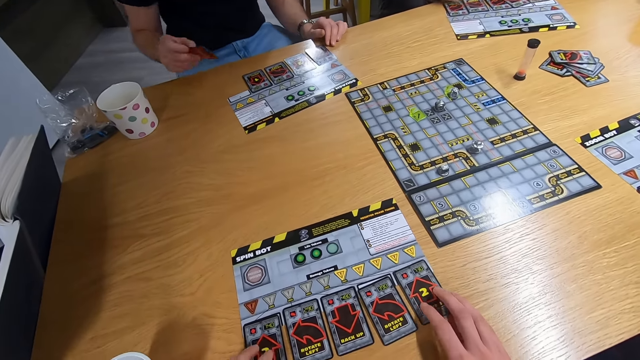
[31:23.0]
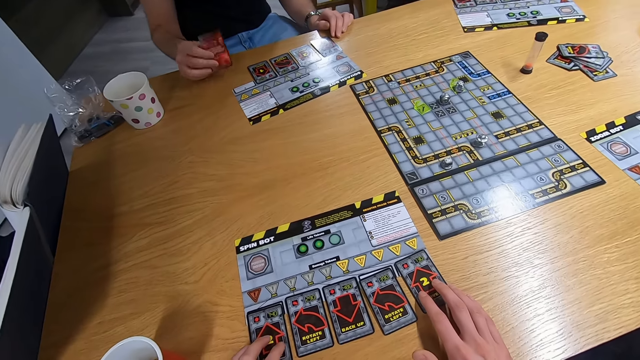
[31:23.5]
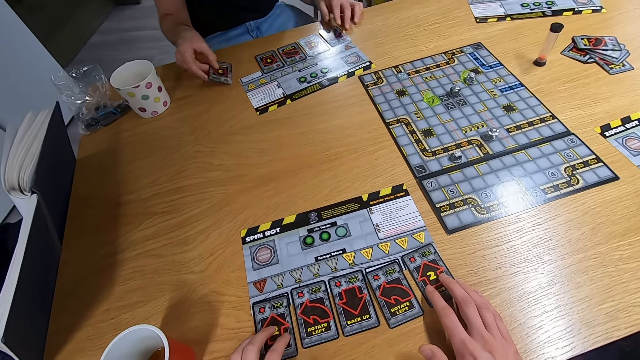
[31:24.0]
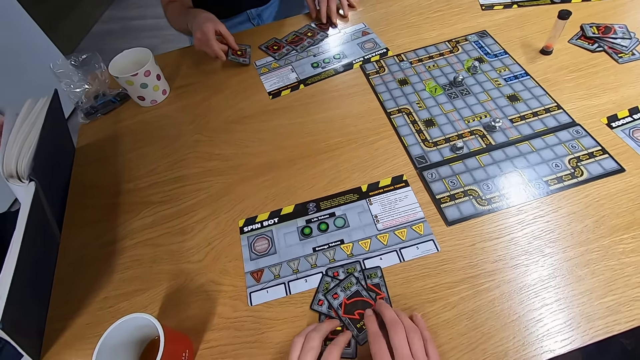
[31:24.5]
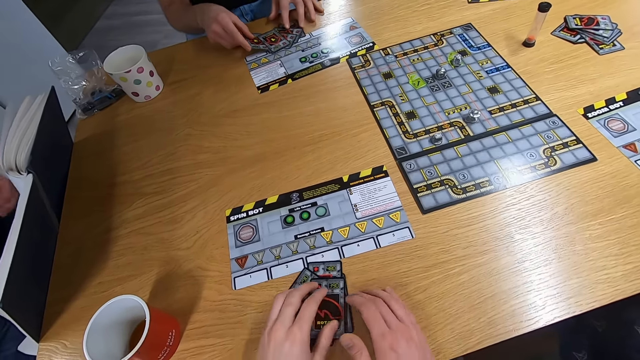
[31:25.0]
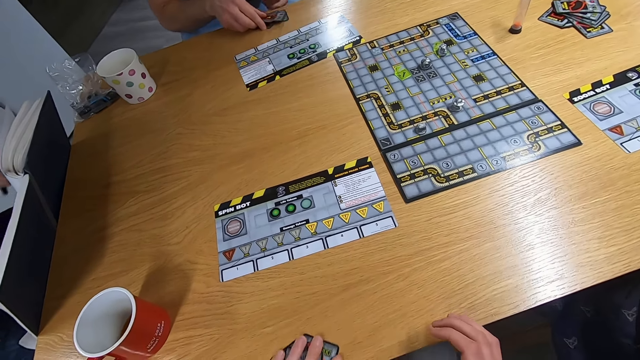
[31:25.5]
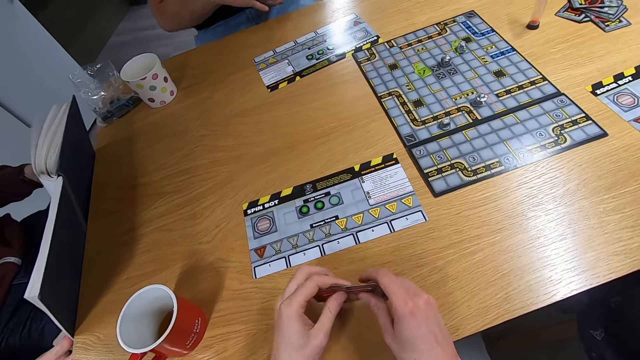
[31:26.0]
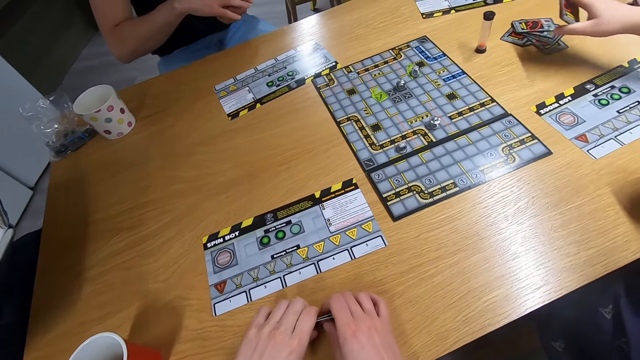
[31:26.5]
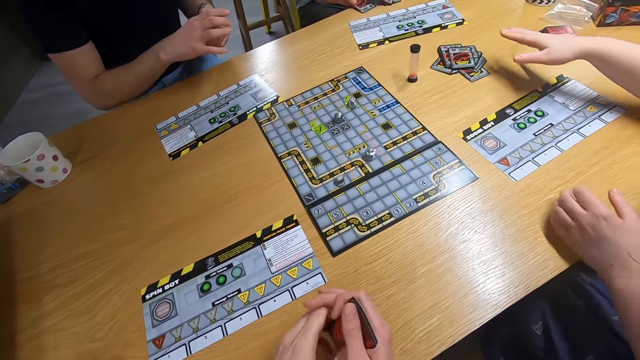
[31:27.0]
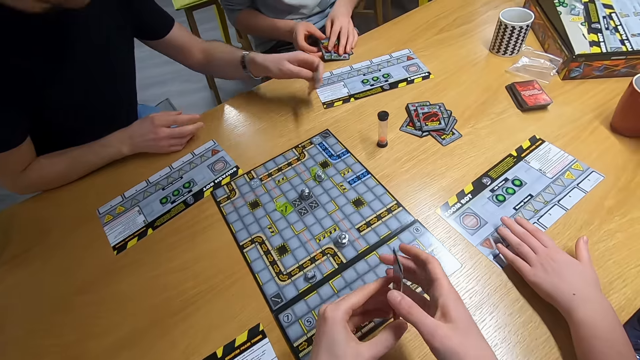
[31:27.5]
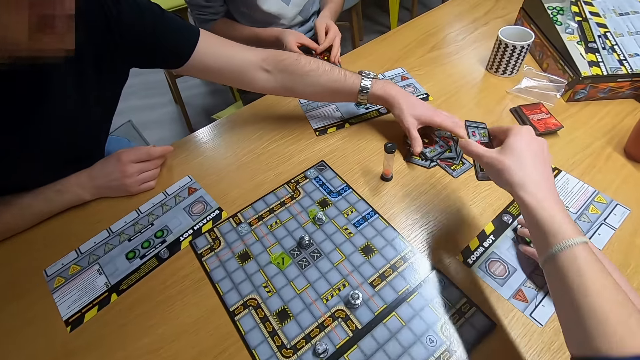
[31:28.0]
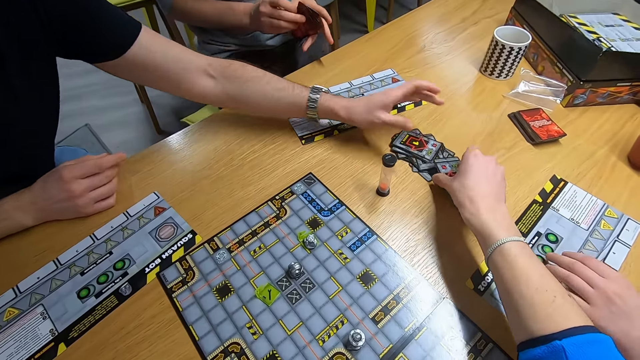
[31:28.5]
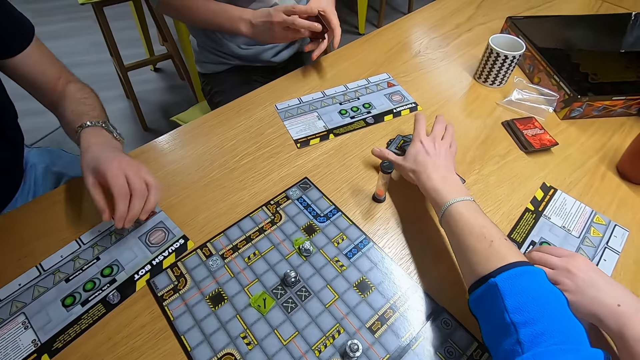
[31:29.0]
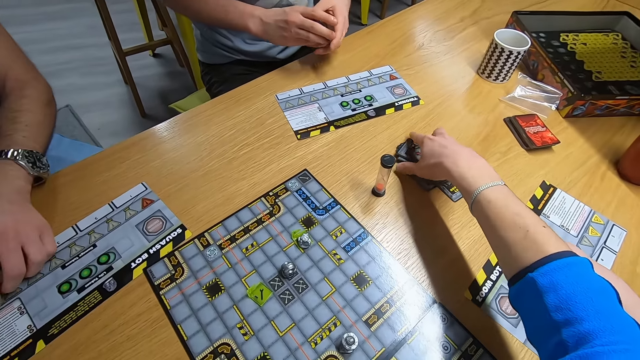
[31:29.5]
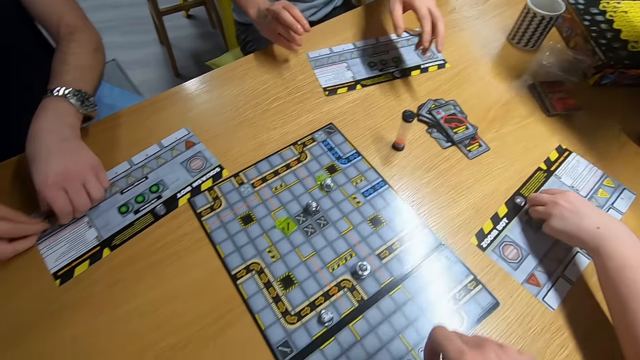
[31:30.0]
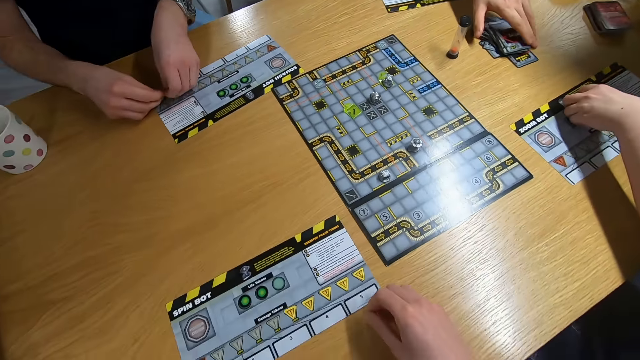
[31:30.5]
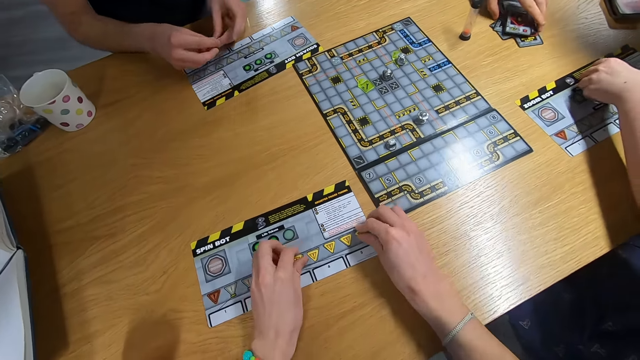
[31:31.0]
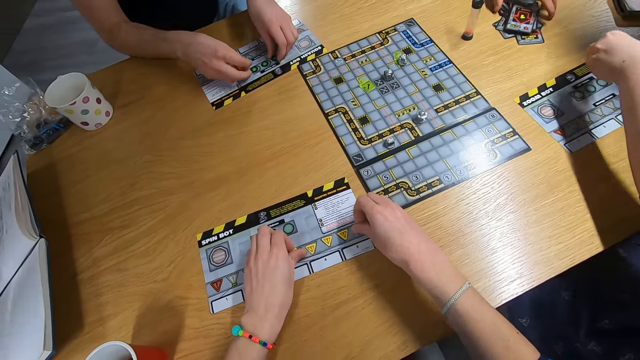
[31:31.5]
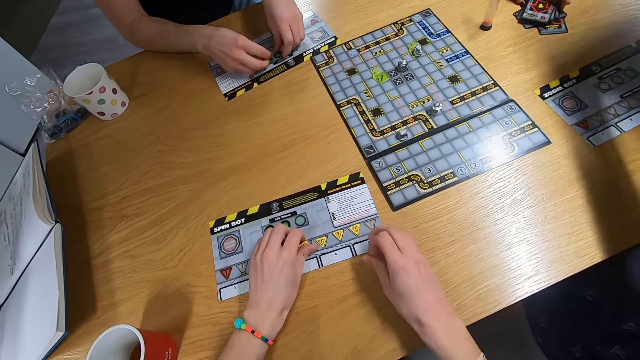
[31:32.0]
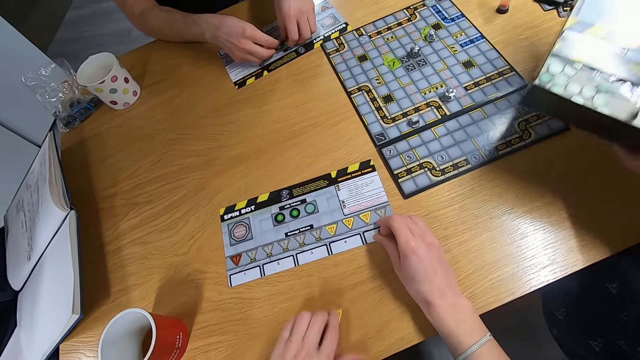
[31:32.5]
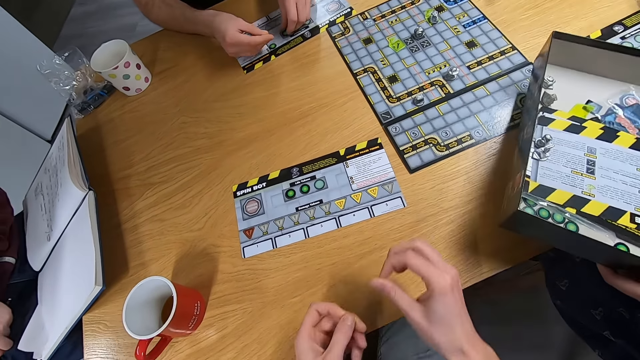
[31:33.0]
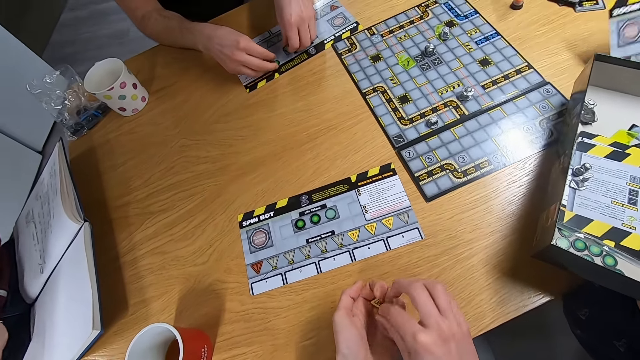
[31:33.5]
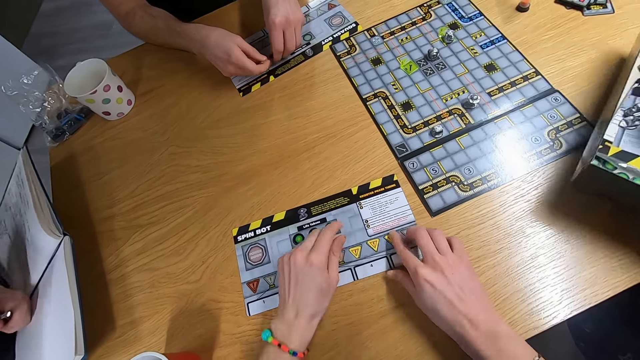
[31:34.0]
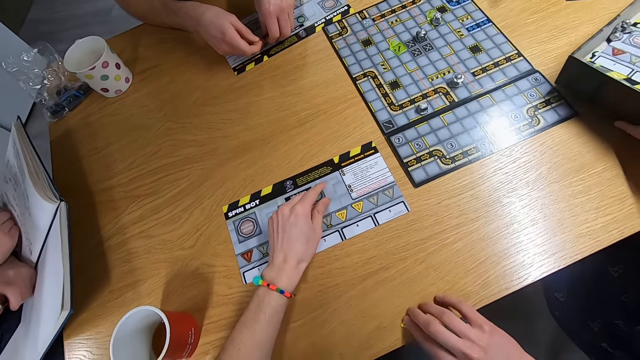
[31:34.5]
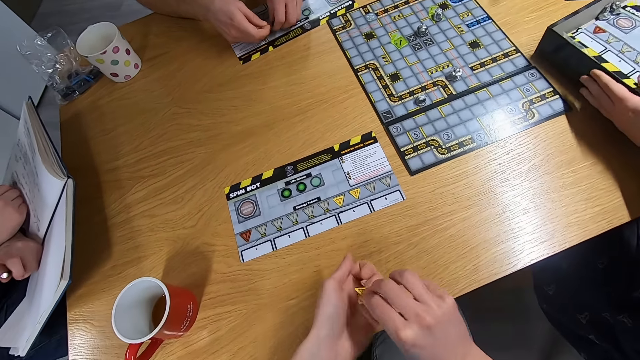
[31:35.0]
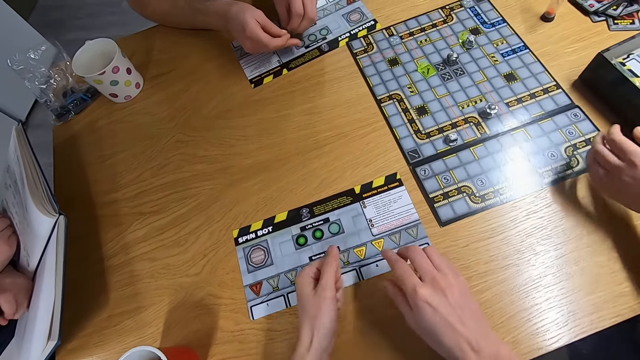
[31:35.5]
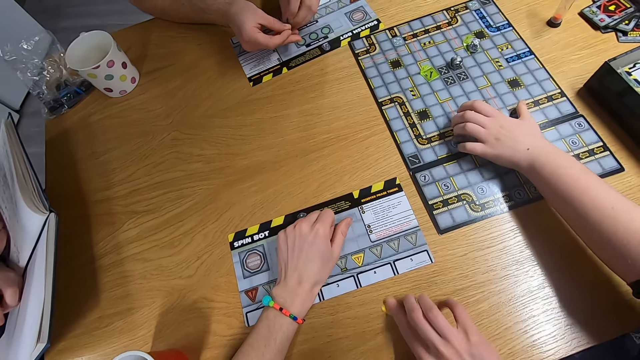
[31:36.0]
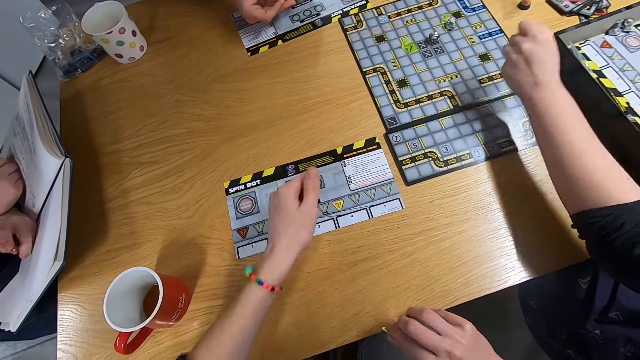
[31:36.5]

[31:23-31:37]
A man touches the cards with both hands. The camera wearer picks up the cards with both hands. They put all the cards together. Another man picks up the cards with both hands. A lady drops the cards on the desk. The camera wearer drops the cards on the desk. The other man drops the cards on the desk. The lady picks up a box with the right hand. The first man drops the cards on the desk. The other man picks up the board game pieces. The camera wearer picks up the yellow markers or board game pieces from the board. The lady picks up the board game pieces. The lady picks up the board game with the right hand and puts the board game in the box.

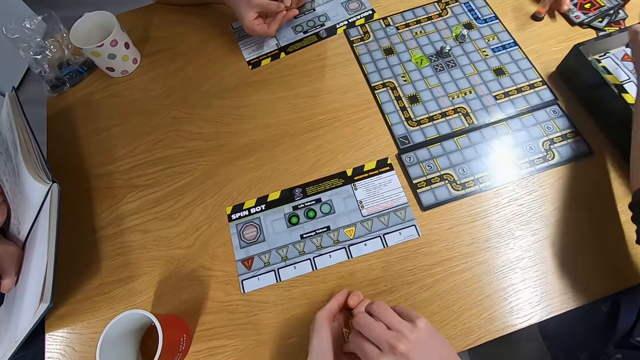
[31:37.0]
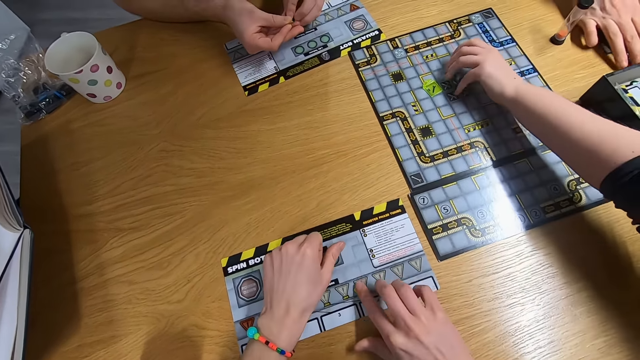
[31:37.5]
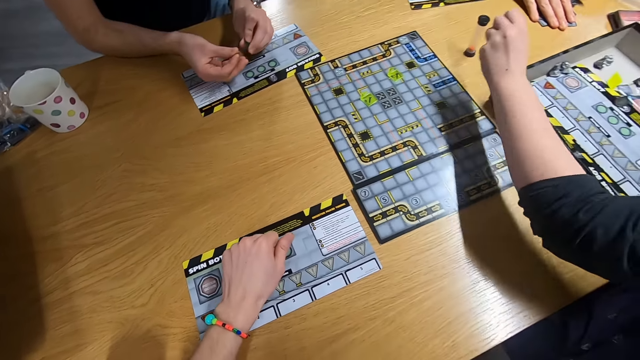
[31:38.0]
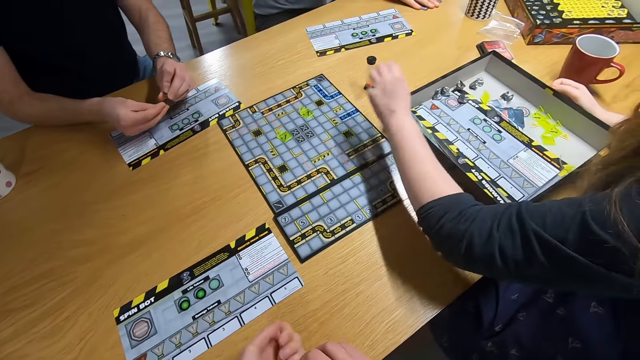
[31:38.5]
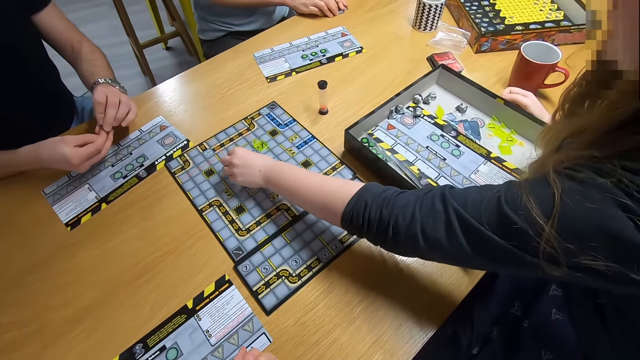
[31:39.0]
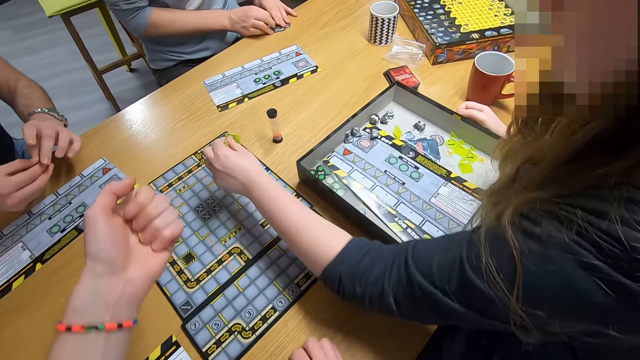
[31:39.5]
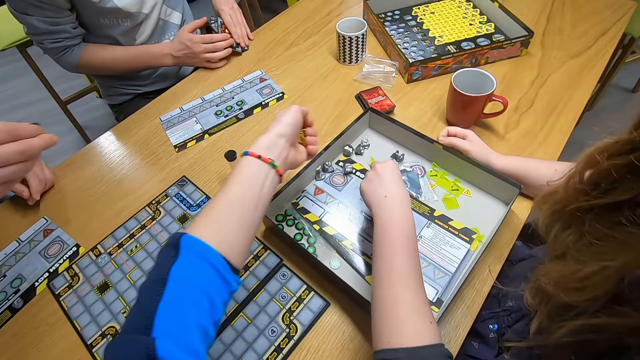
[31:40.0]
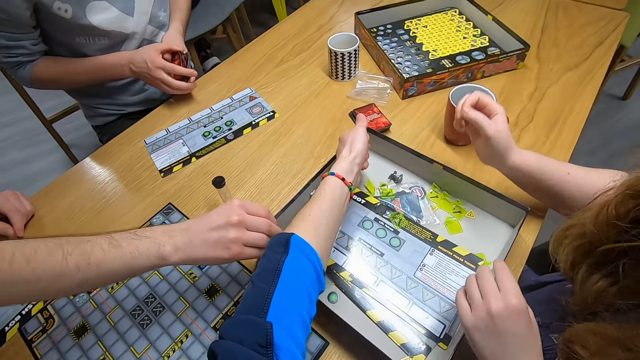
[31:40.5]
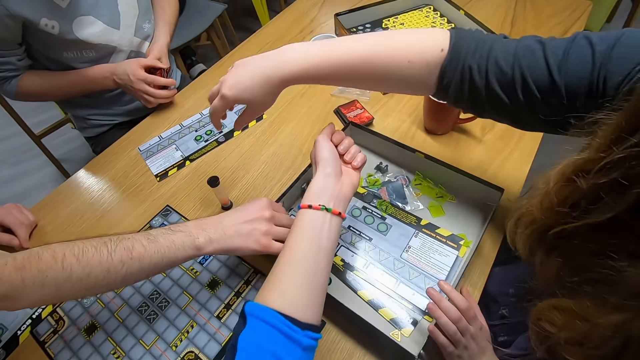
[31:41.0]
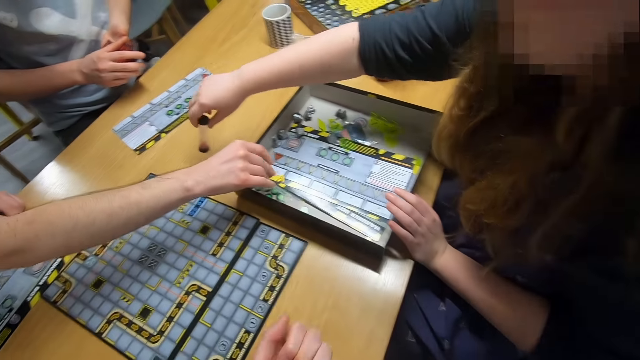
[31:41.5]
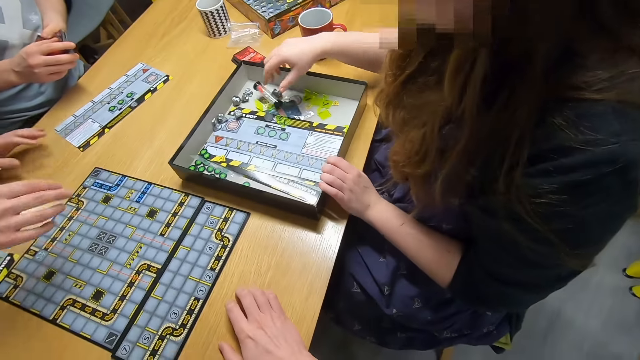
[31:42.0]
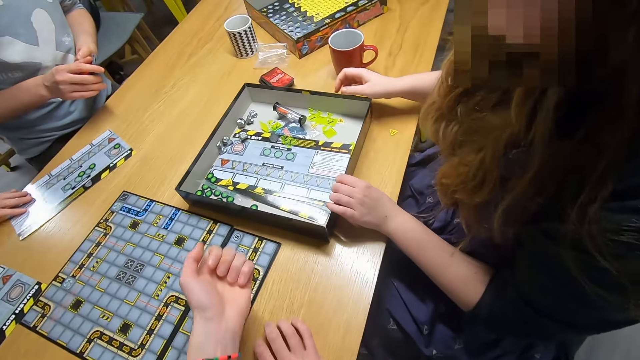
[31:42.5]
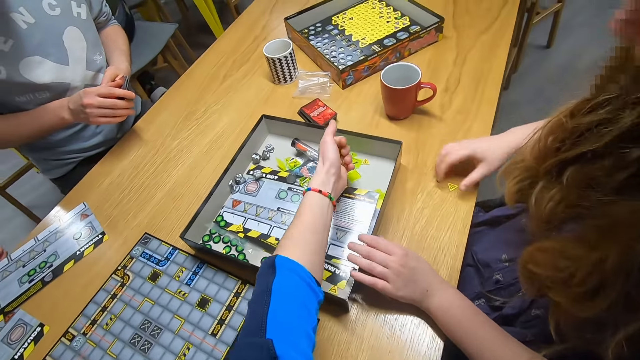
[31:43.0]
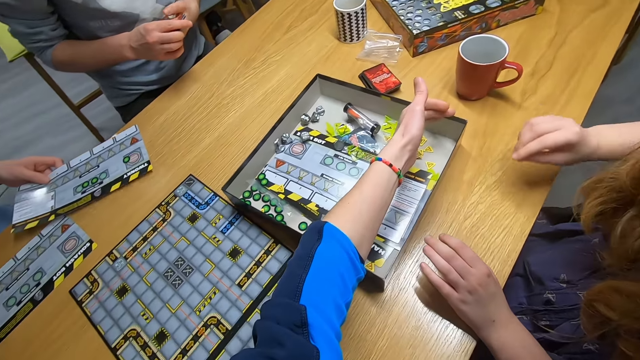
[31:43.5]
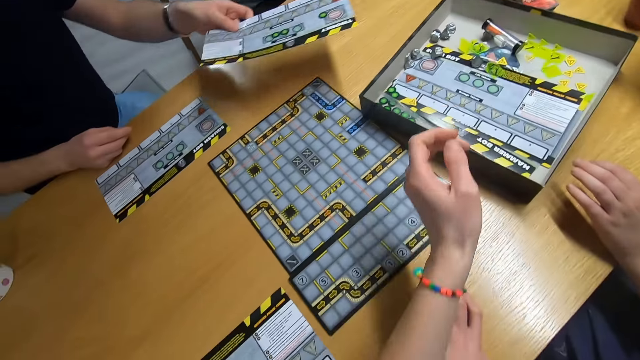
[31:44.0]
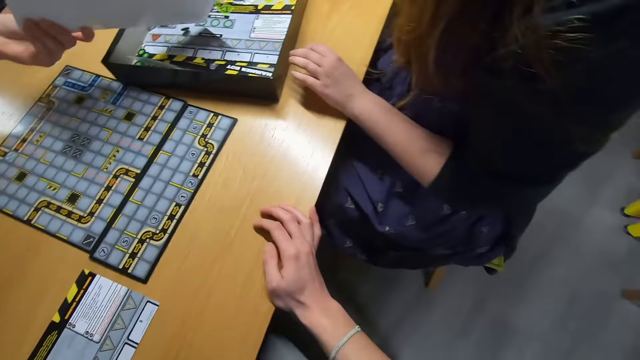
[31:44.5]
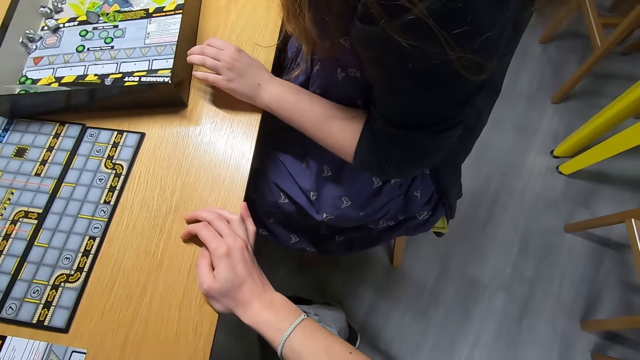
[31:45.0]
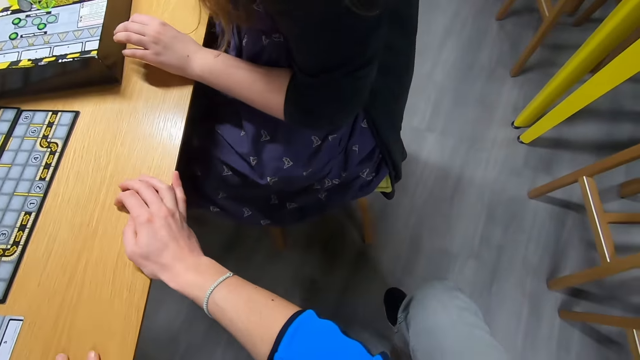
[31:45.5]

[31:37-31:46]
A man picks up the cards with the right hand. The camera wearer puts the markers or board game pieces in the box. Another man puts the board game pieces in the box.
